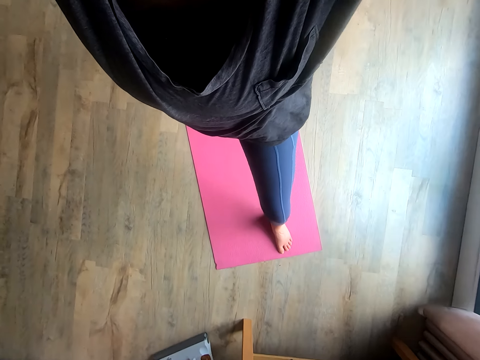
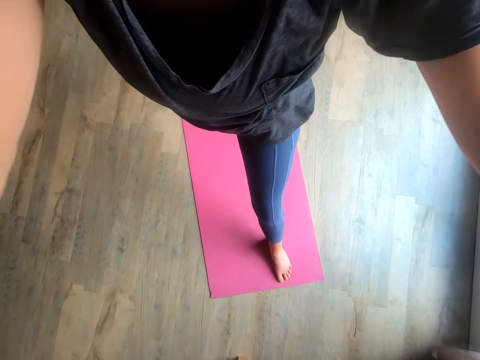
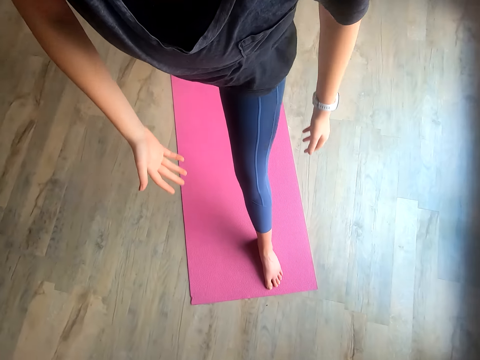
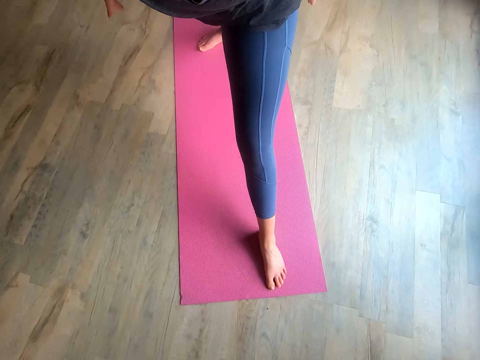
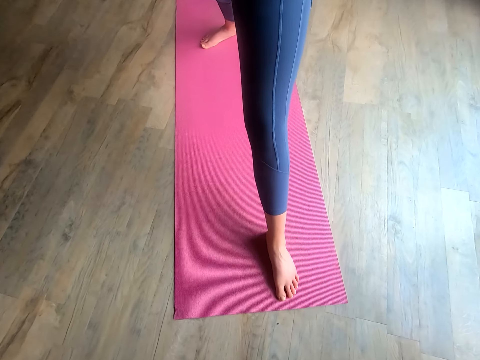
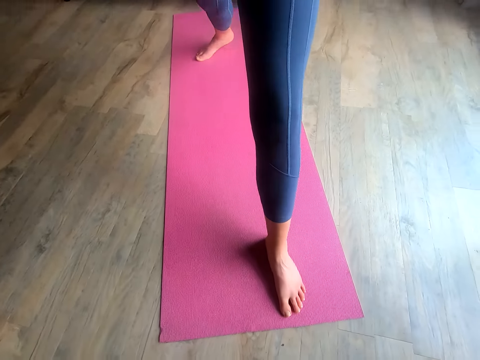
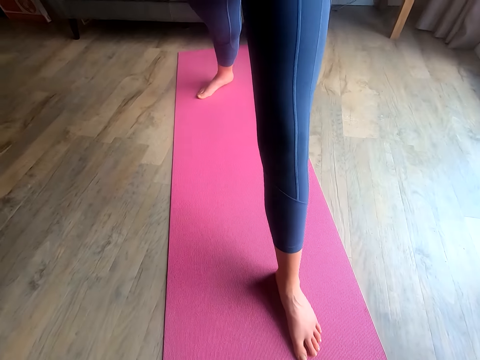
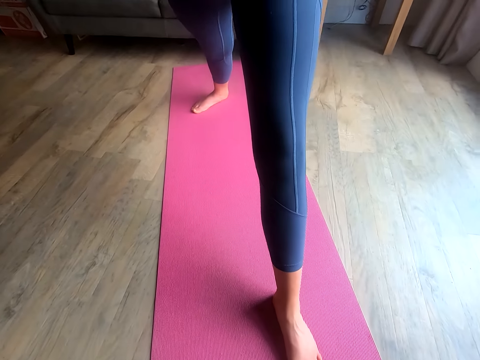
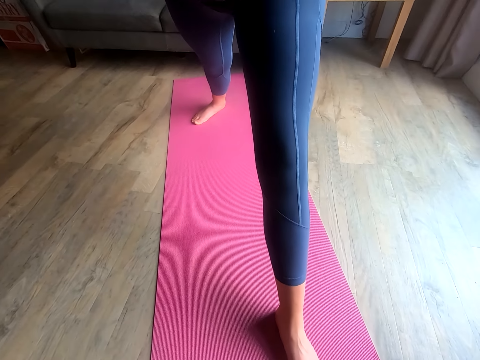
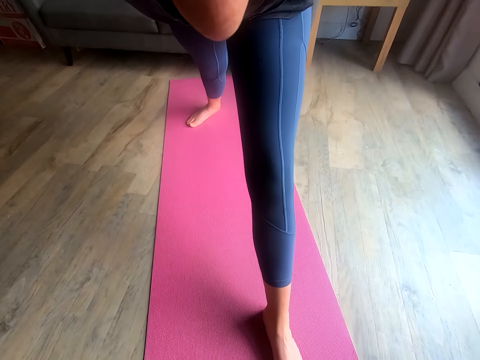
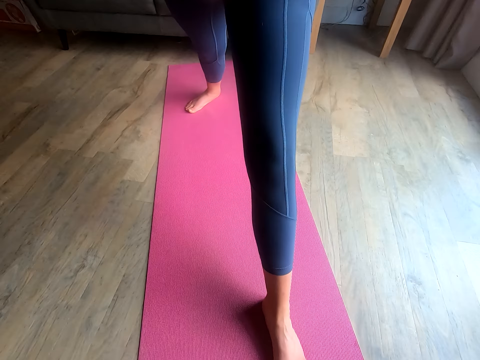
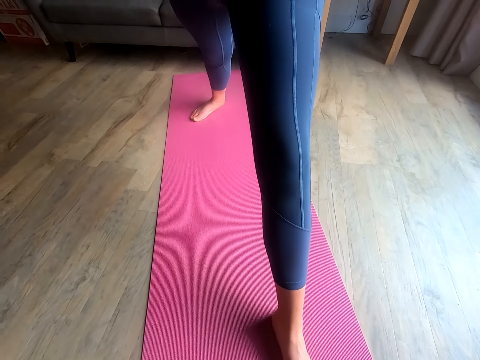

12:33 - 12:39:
The camera wearer lowers her hand.

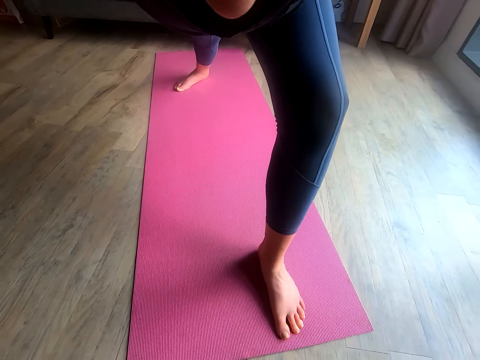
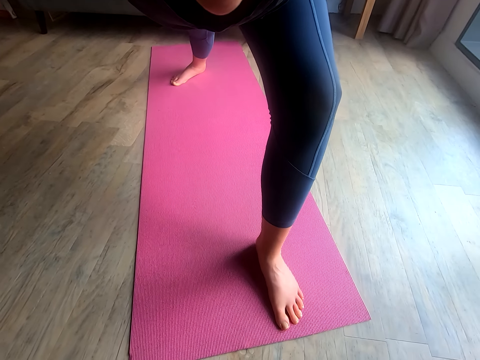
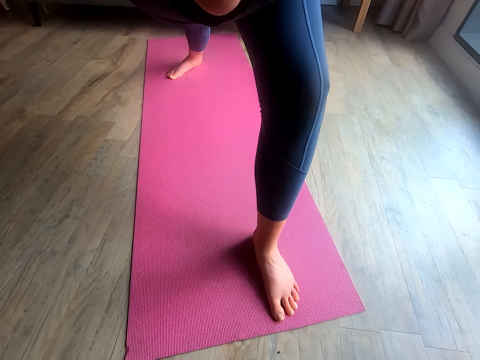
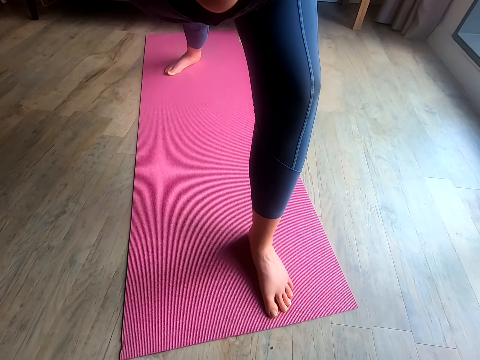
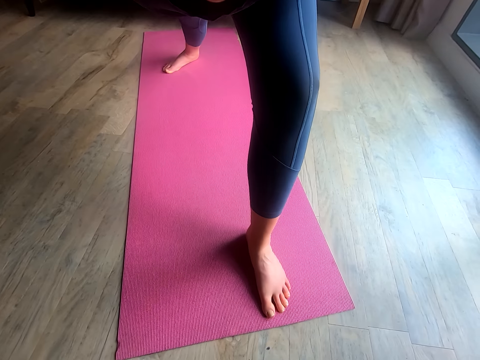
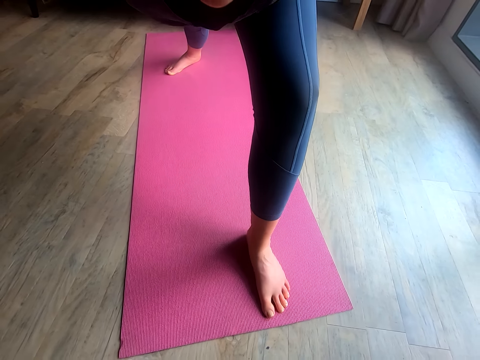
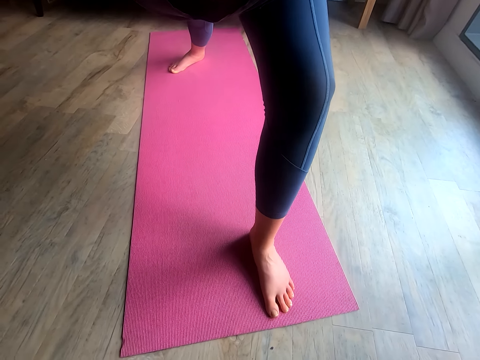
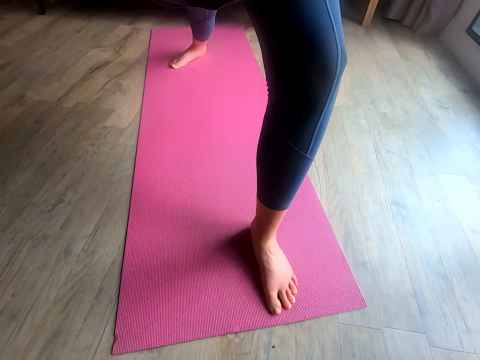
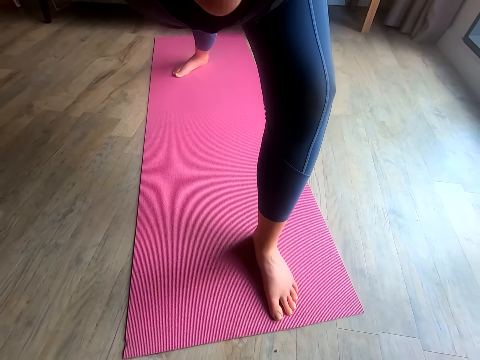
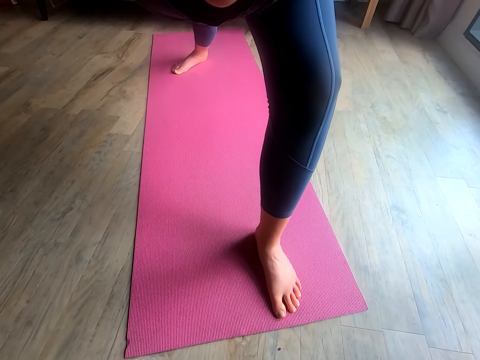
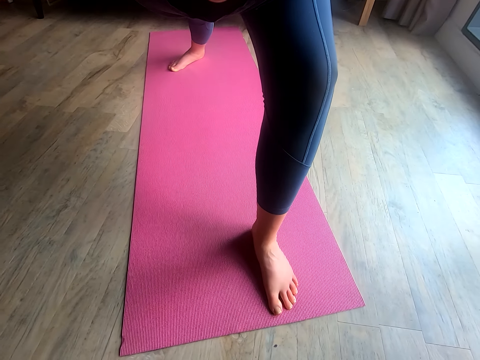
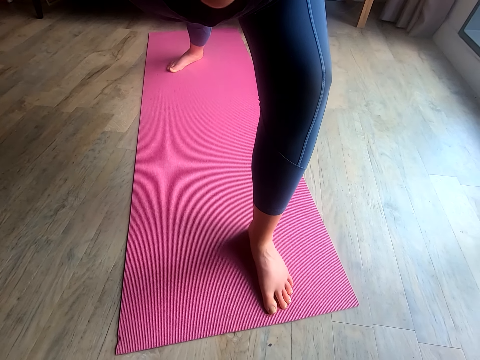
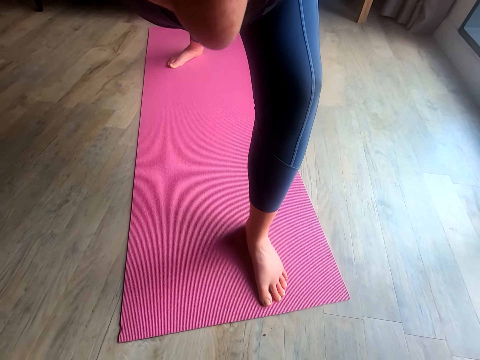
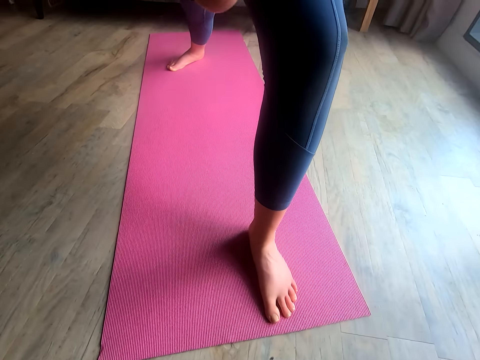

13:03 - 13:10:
The camera wearer stretches her leg.

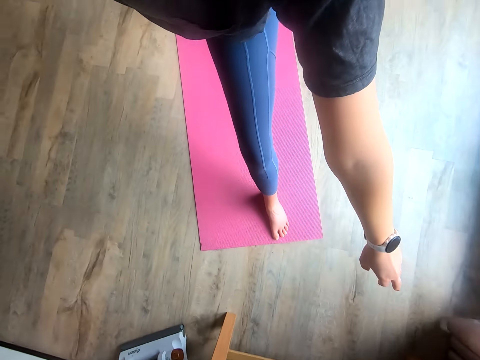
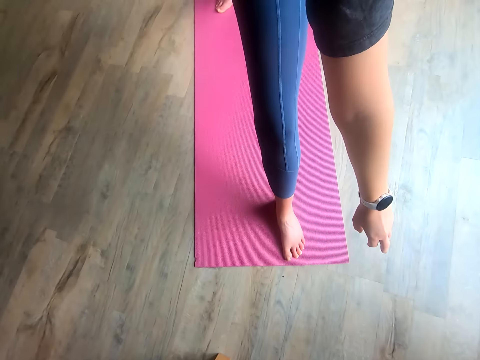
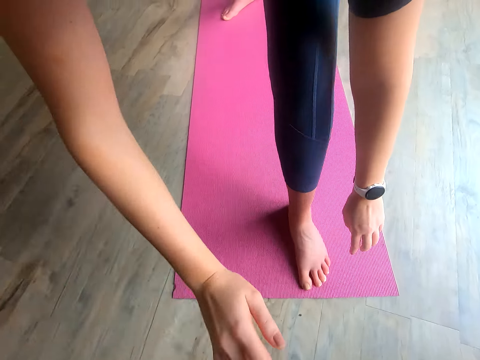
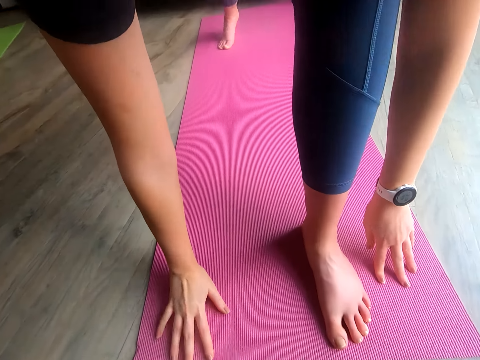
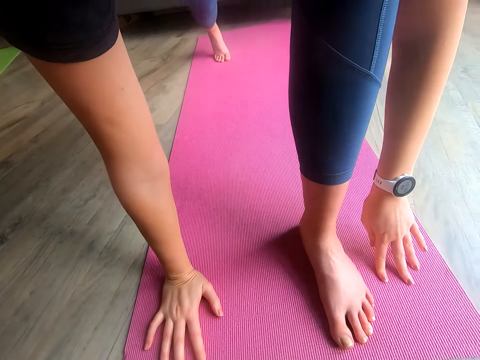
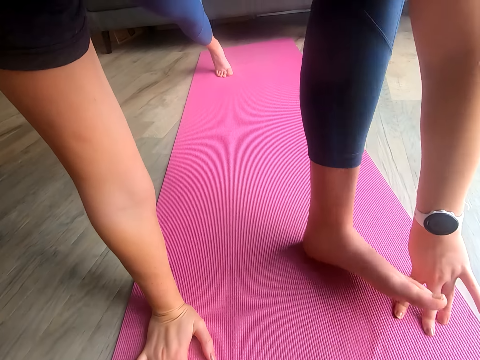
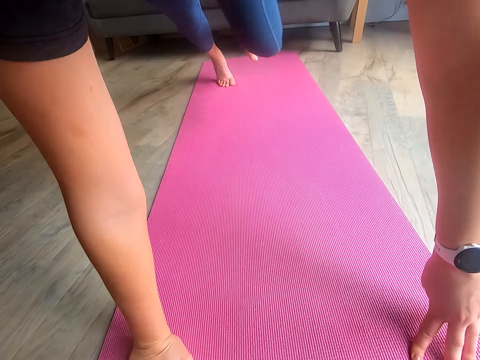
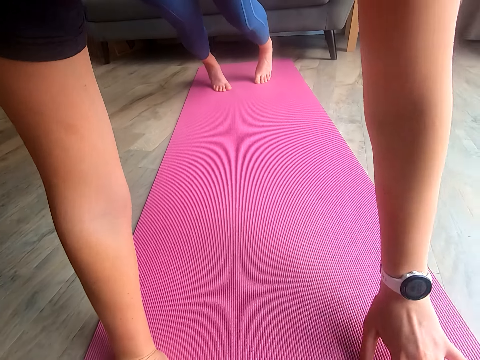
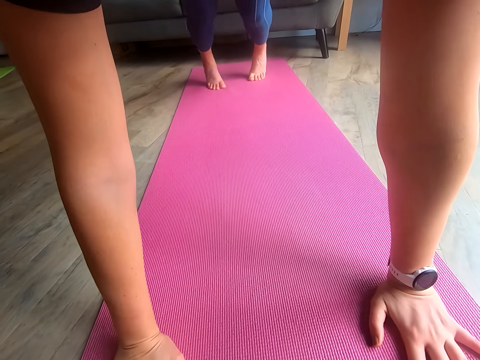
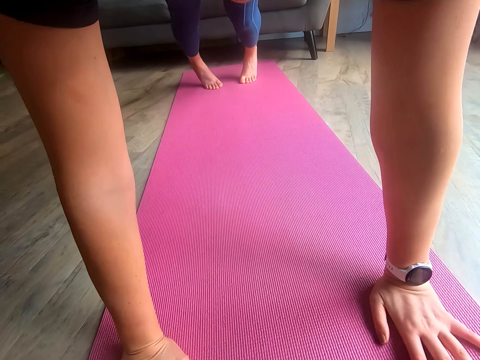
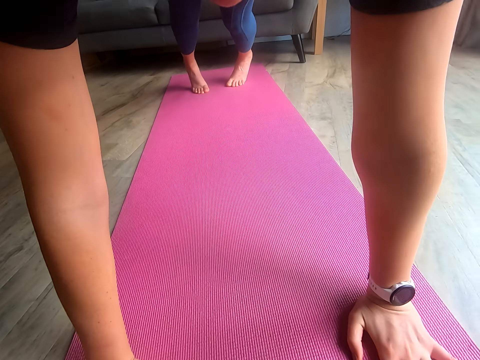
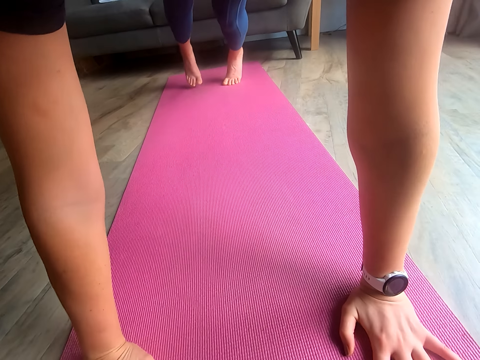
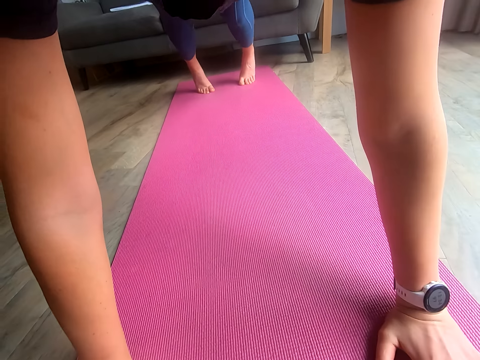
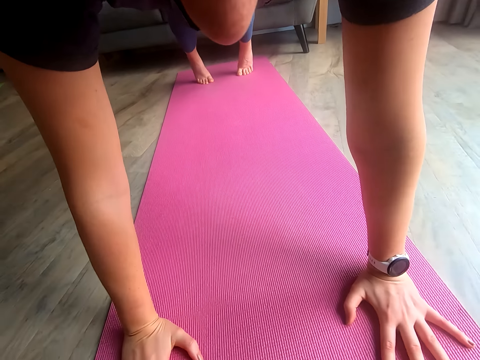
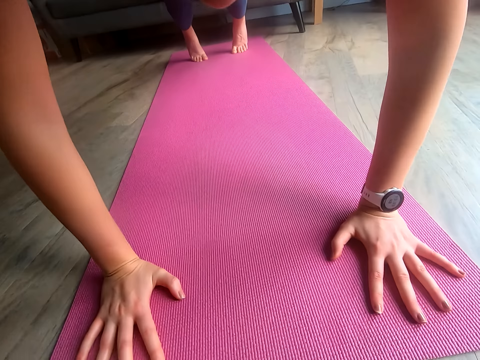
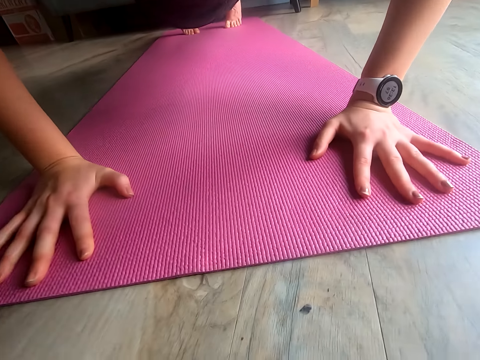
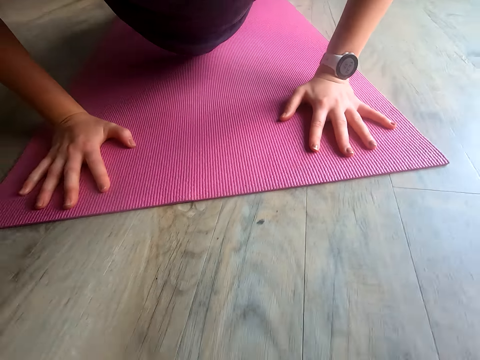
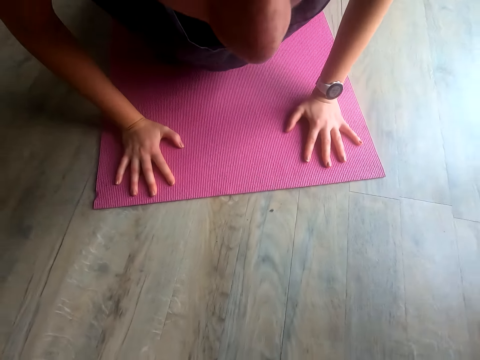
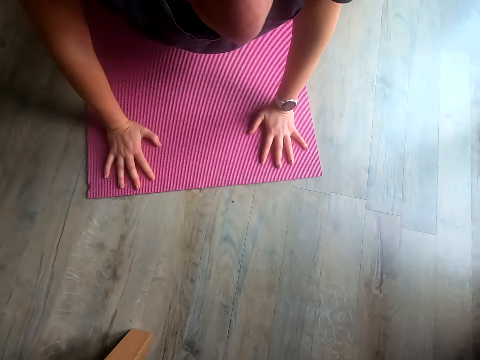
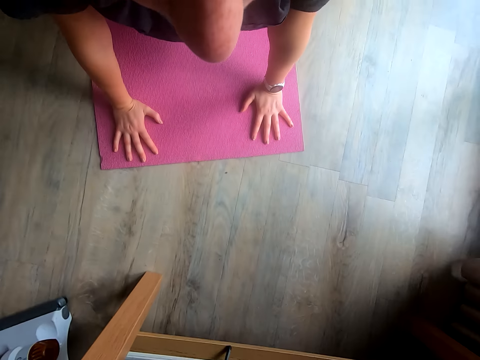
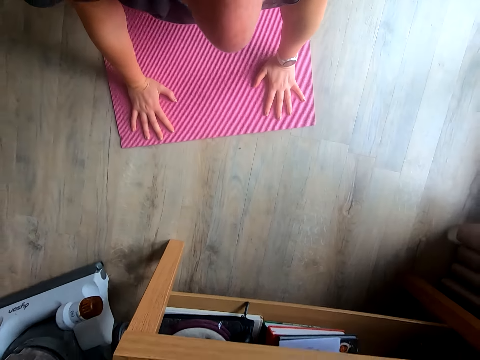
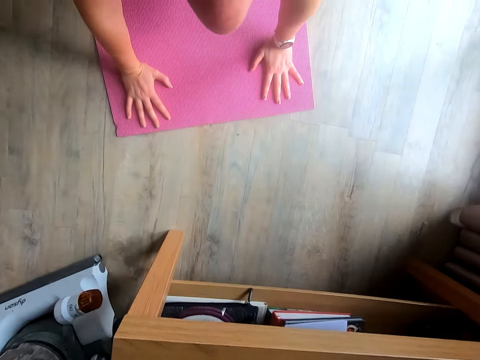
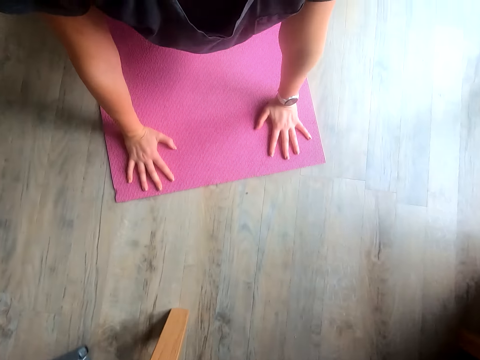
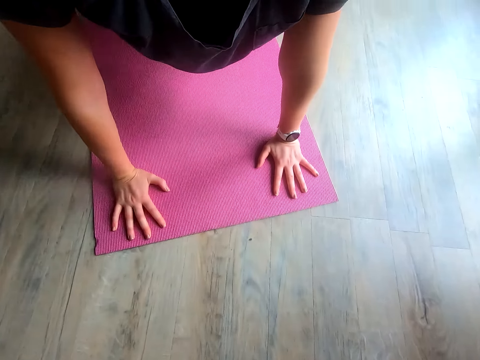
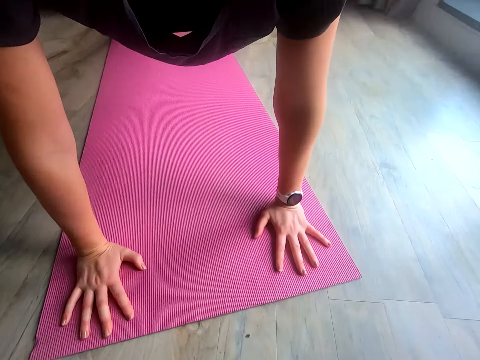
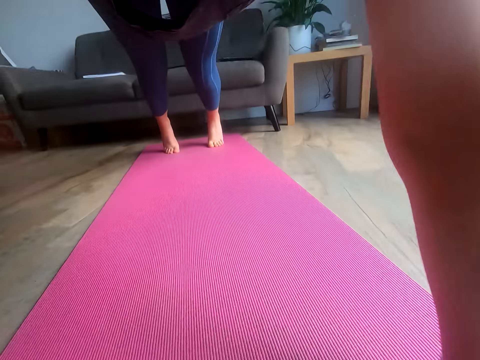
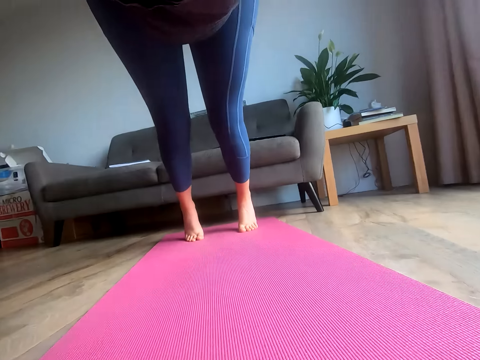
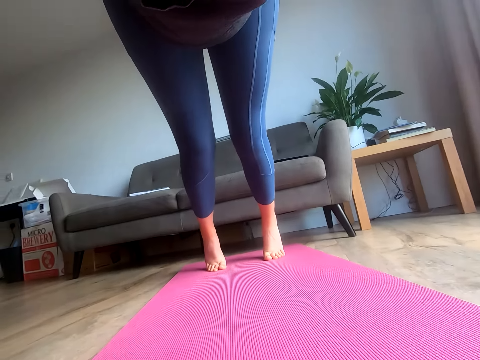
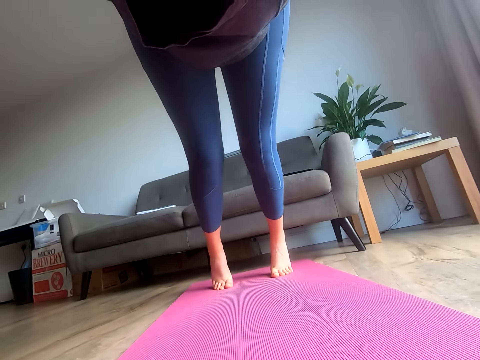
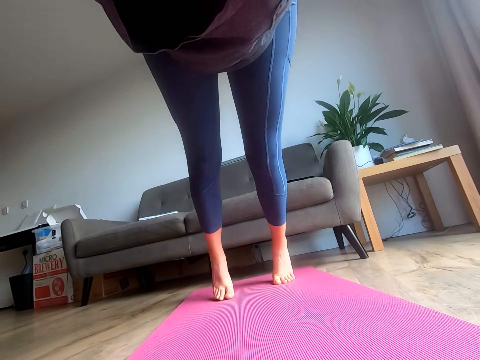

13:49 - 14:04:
The camera wearer places her hands on the floor. She does pushups.
